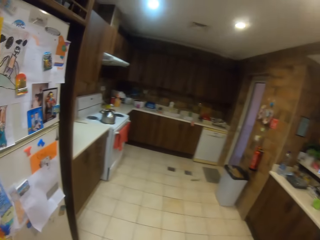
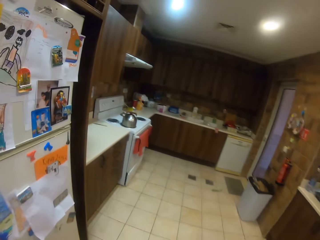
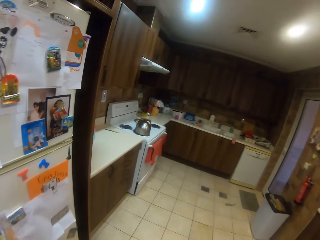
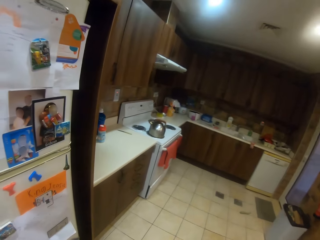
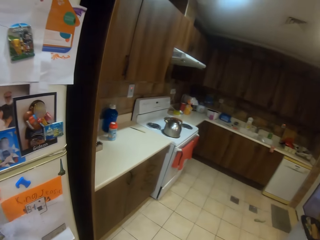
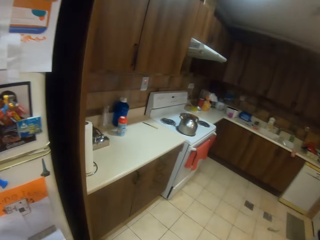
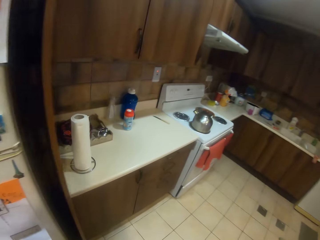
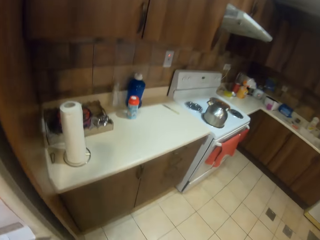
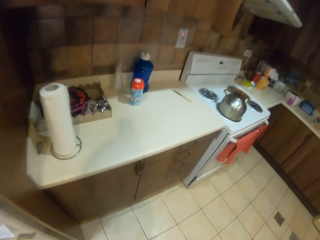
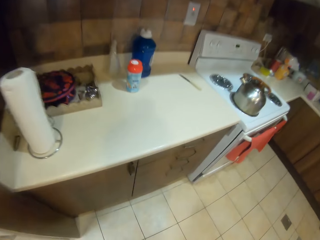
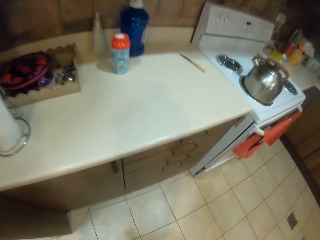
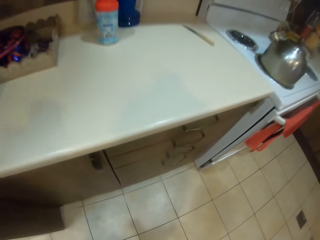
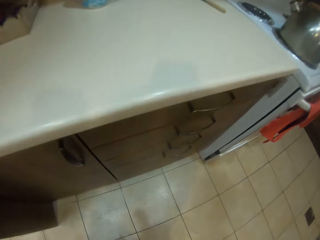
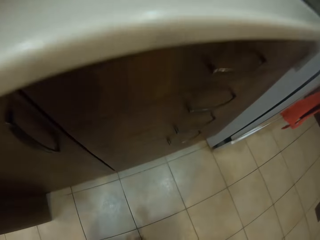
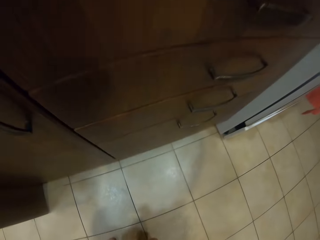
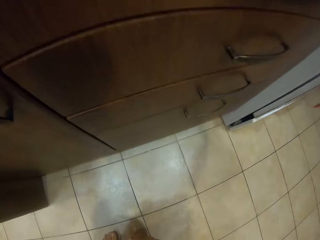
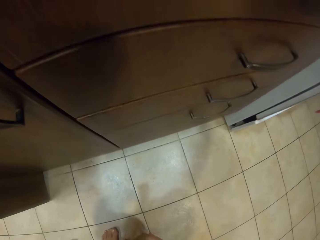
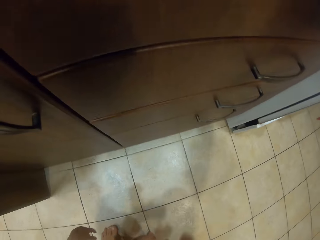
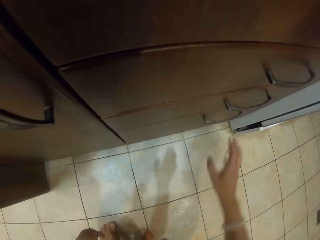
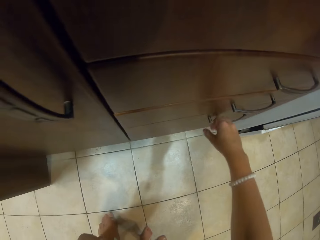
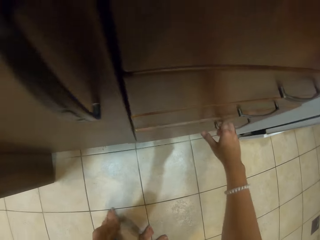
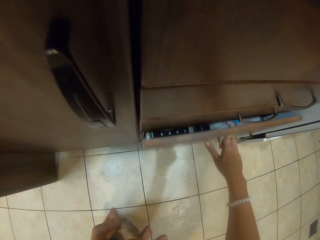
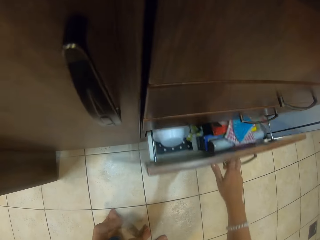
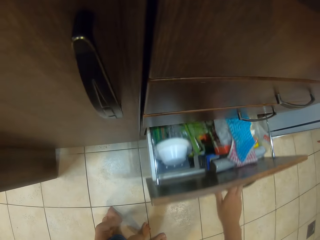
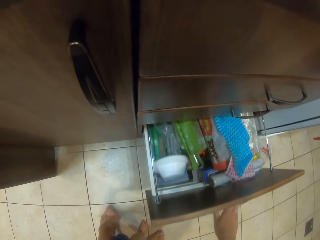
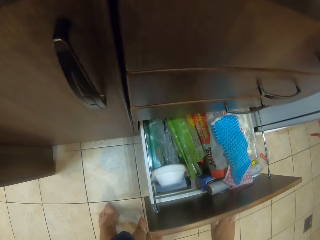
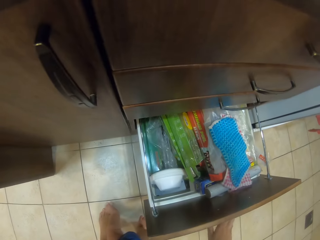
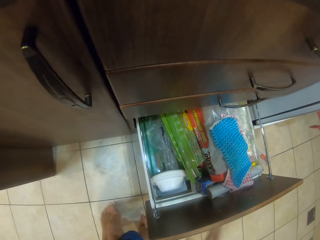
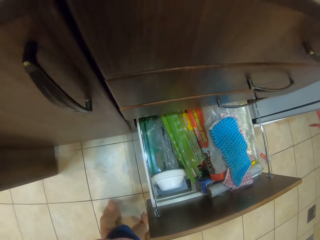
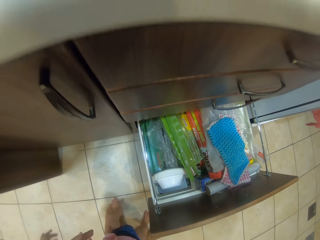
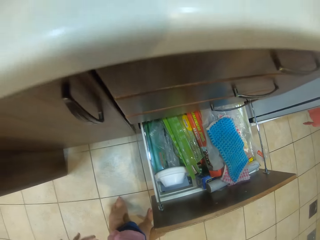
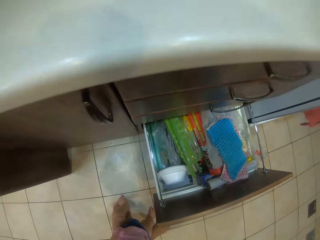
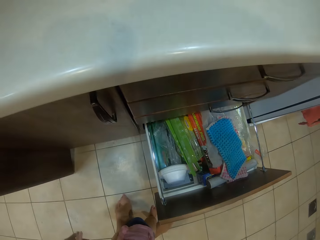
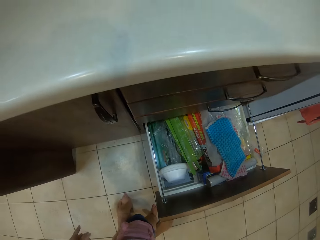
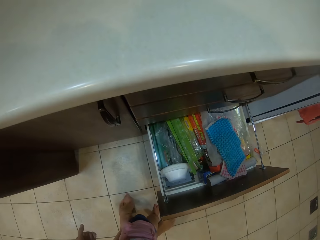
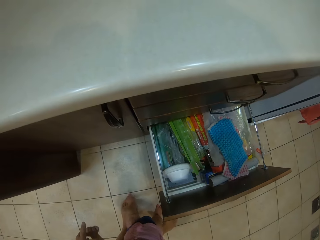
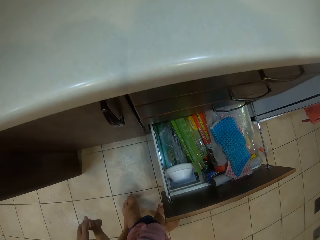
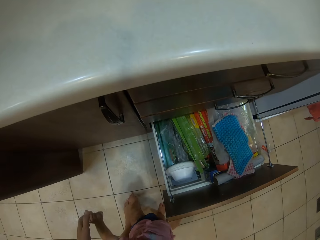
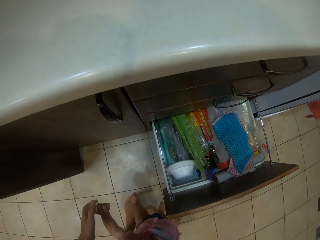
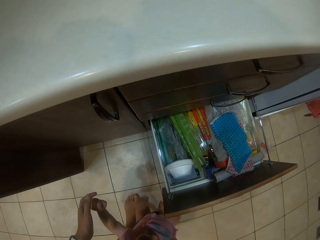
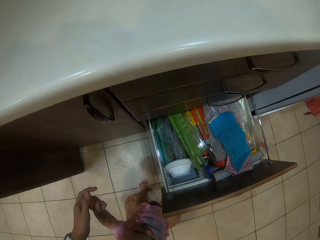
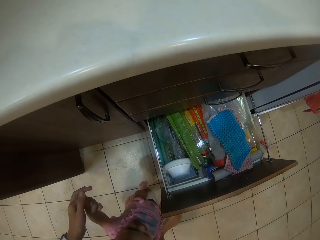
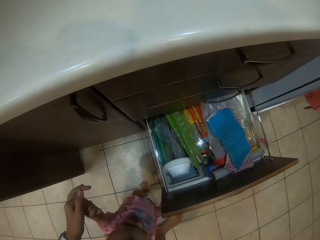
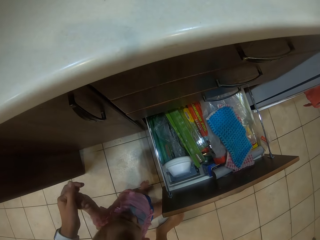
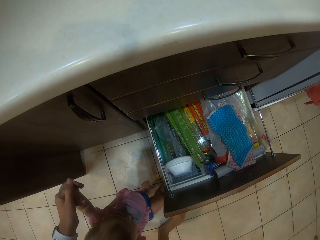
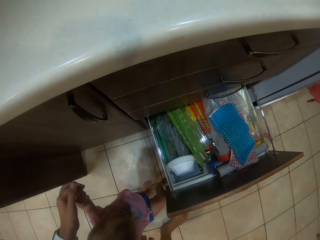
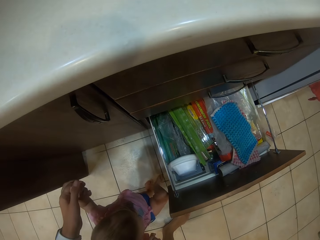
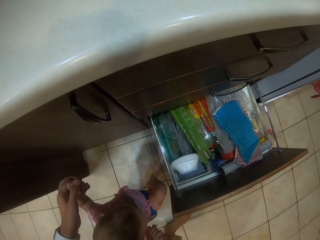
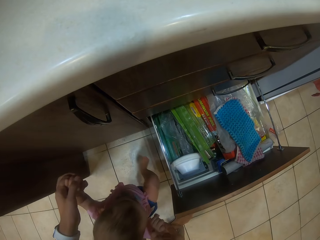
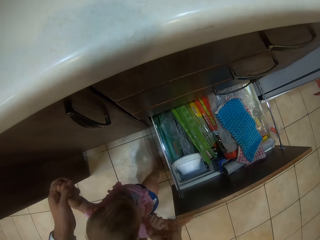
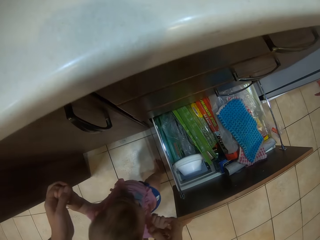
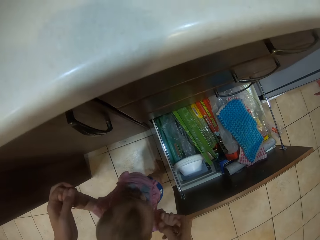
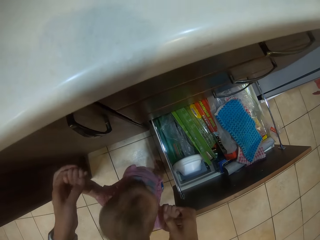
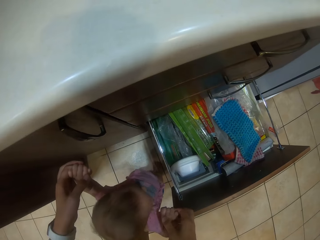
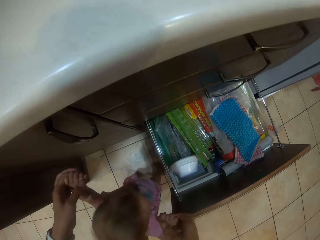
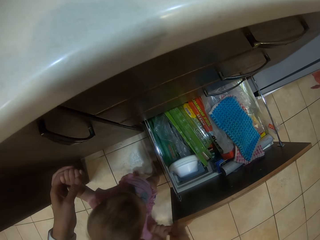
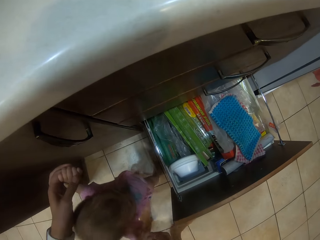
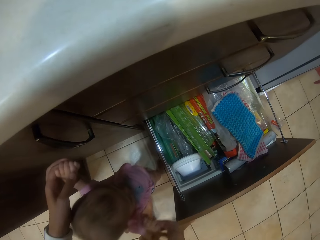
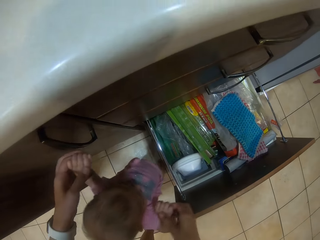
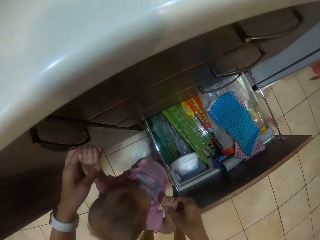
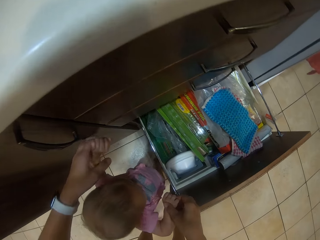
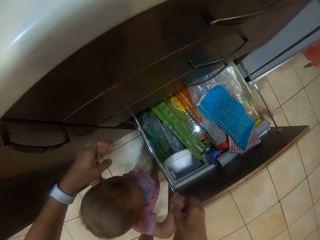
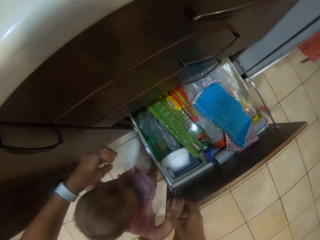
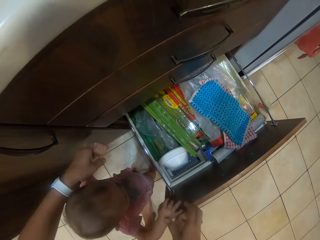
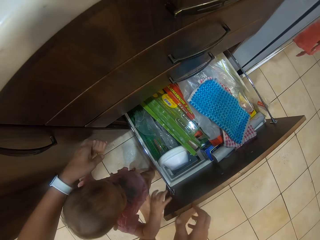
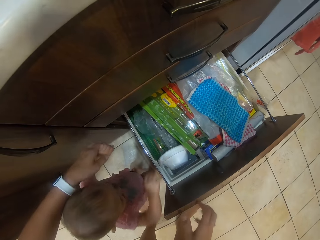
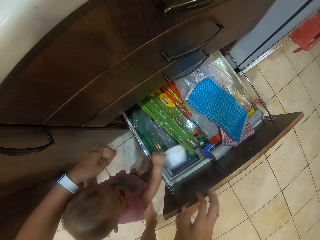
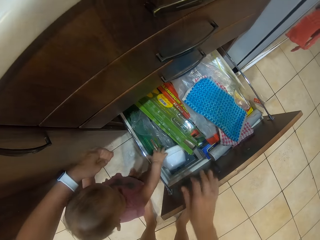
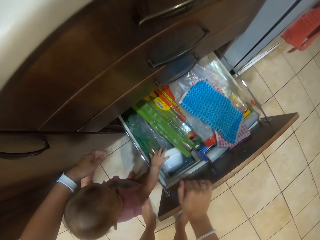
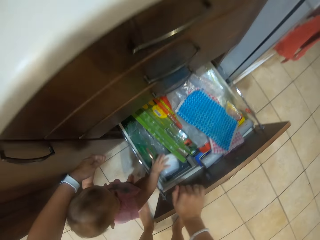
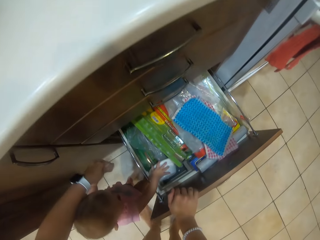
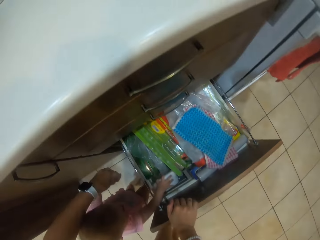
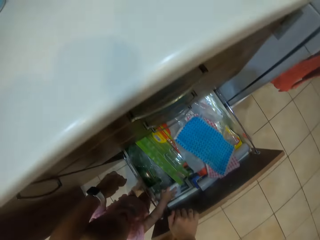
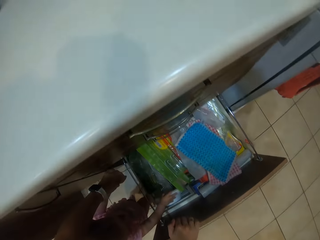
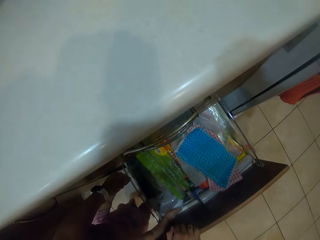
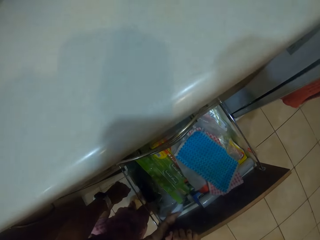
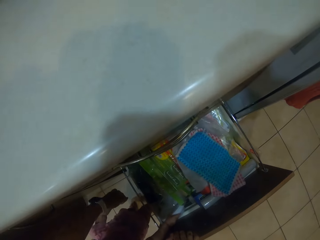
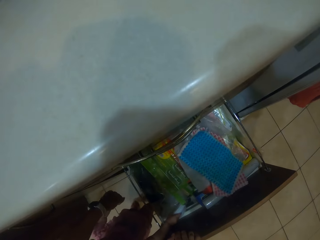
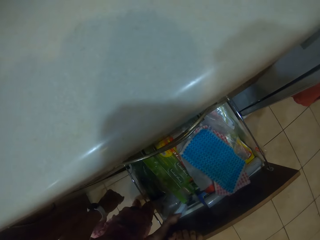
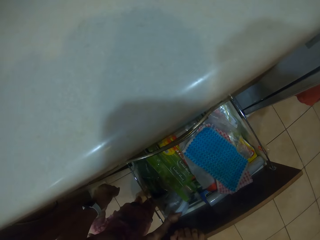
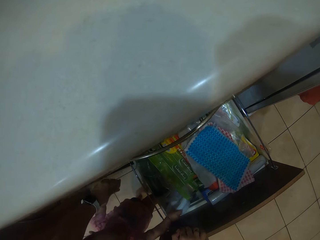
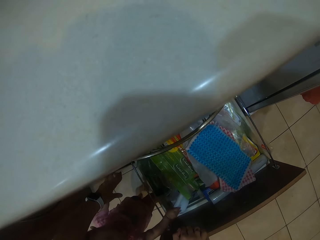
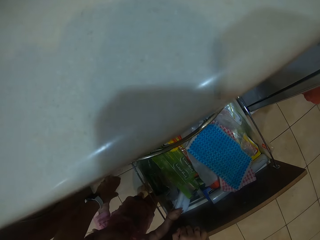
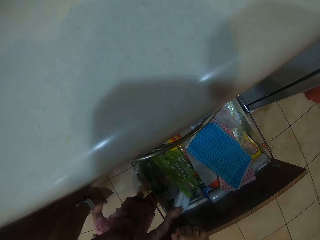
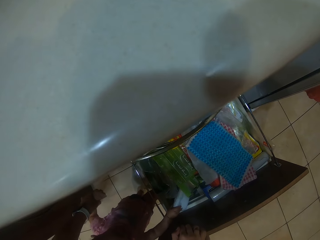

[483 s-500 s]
The camera wearer puts the child down. They open the drawer. They move the child and hold the child's hands. The child picks up the plates.

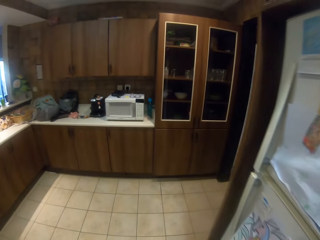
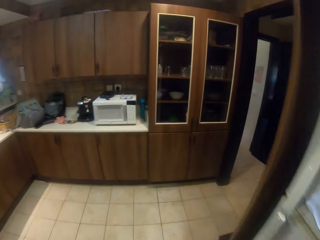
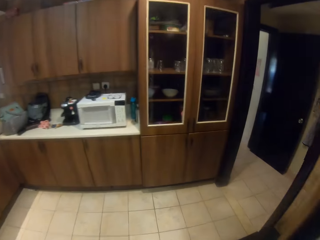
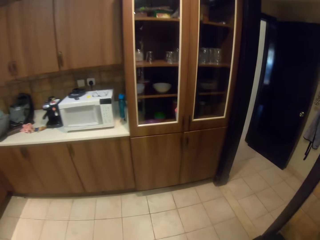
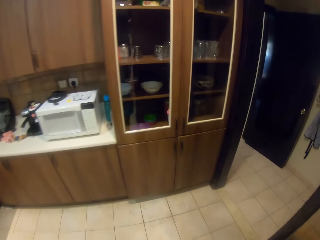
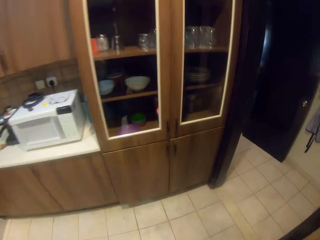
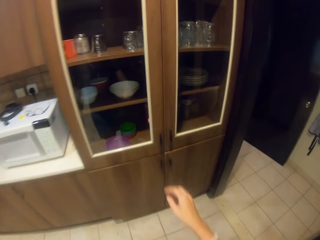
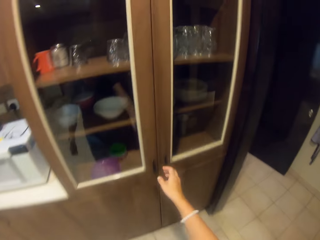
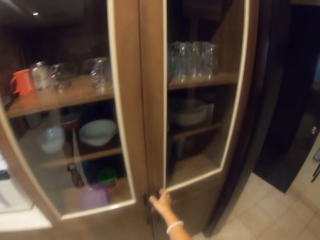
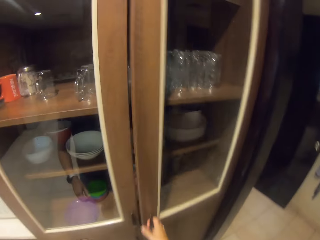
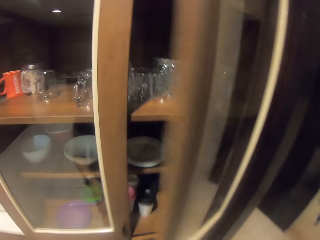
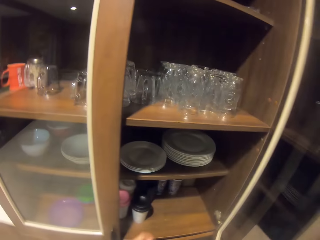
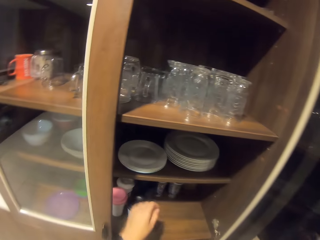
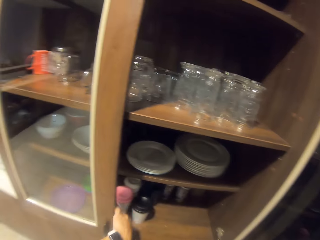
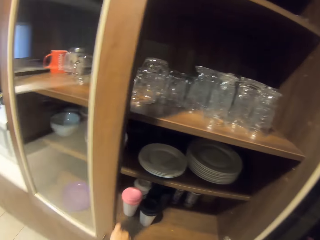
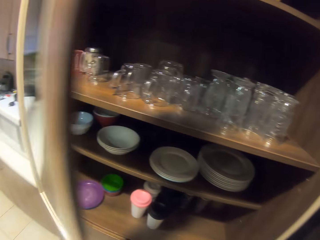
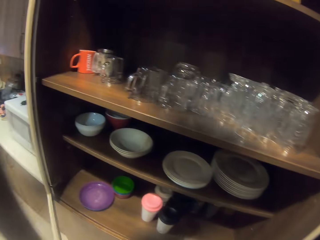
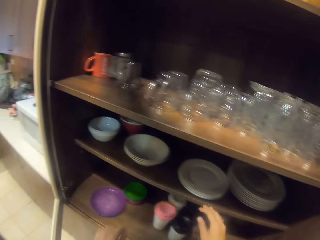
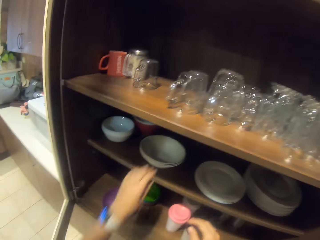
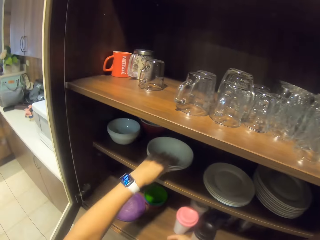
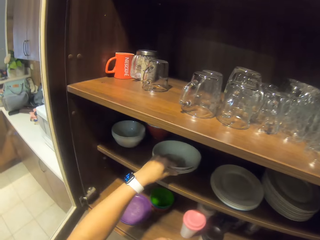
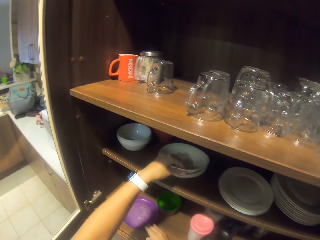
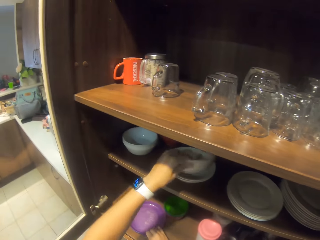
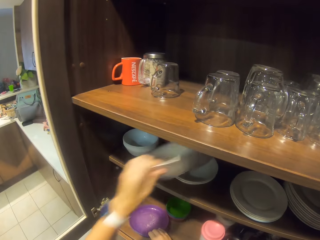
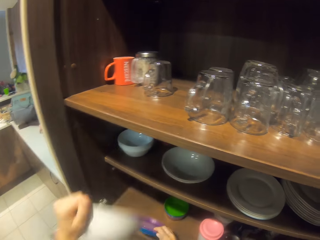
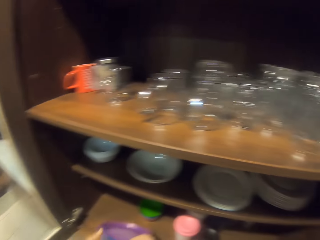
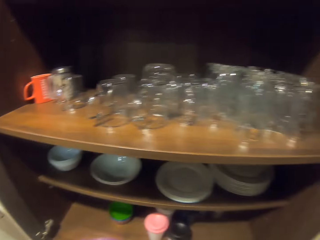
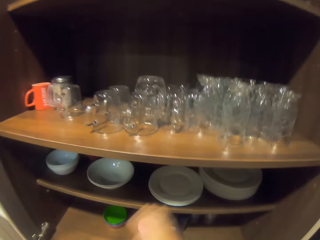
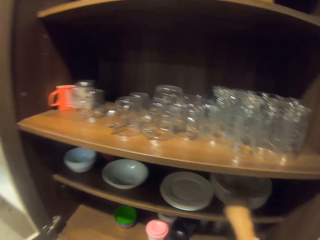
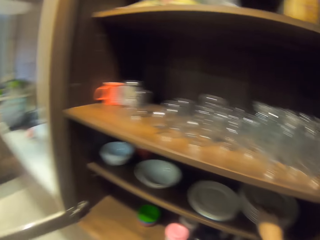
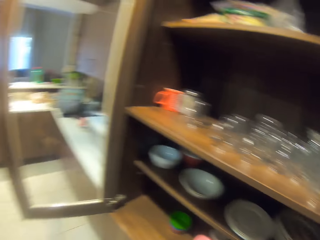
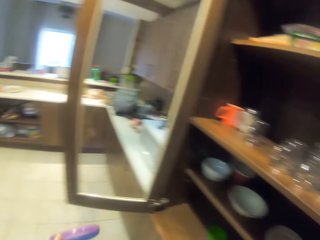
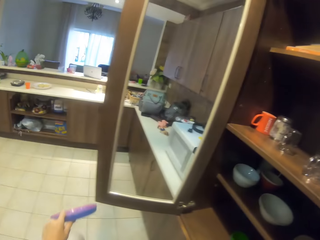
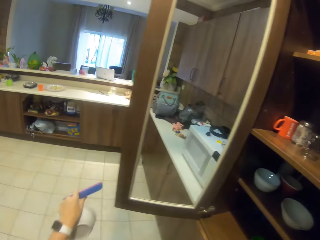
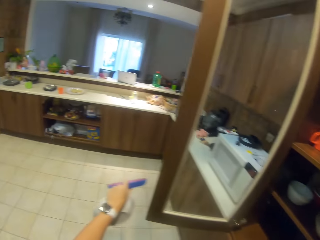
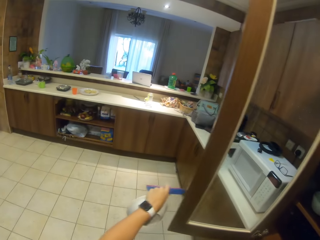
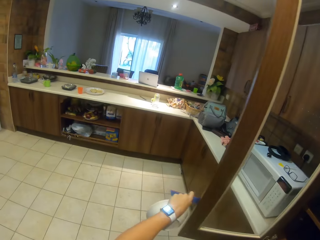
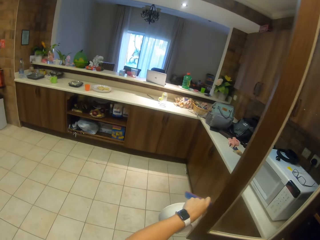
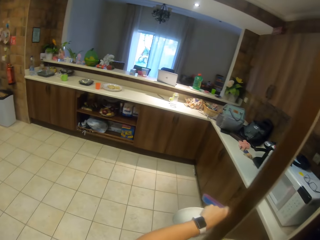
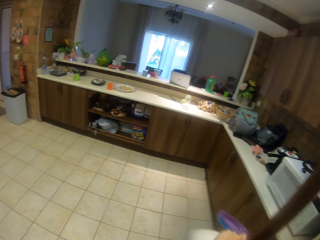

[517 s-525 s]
The camera wearer opens the cupboard door. They open the cupboard door again. They pick up the plate. They pick up the plate again. They close the cupboard door.
